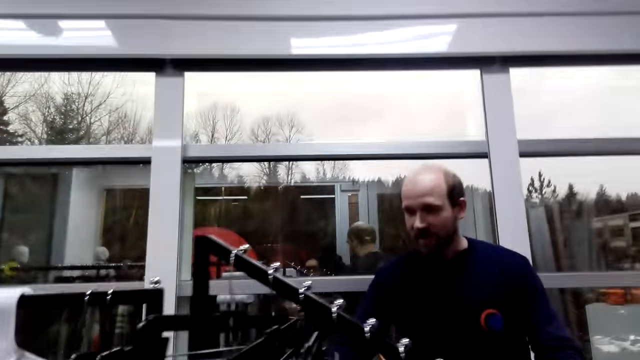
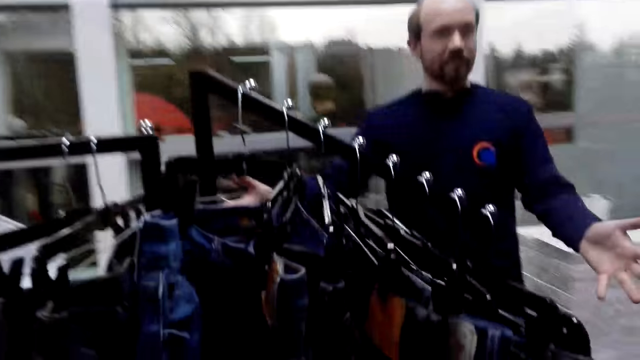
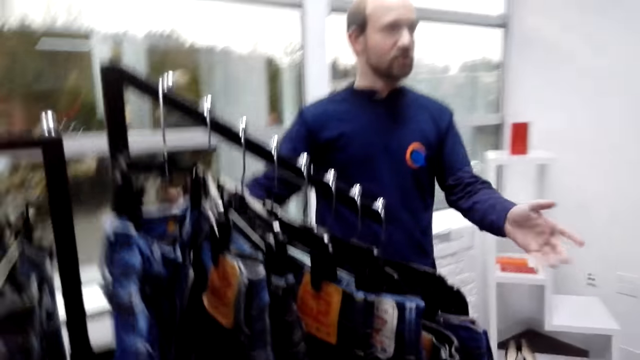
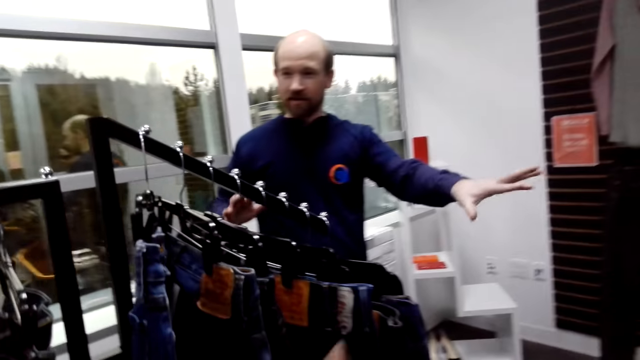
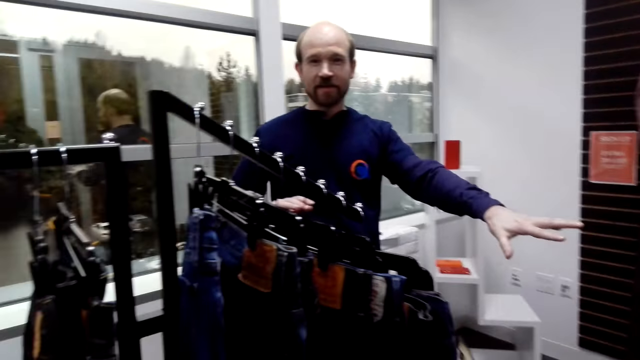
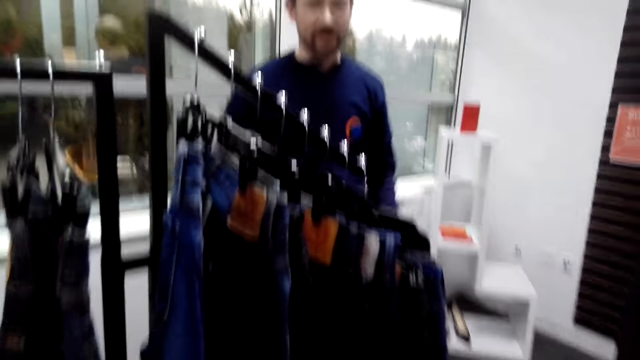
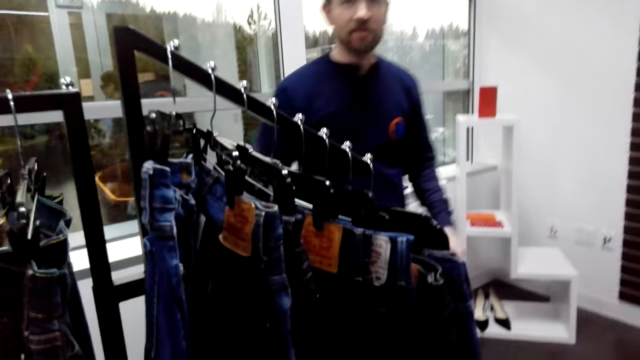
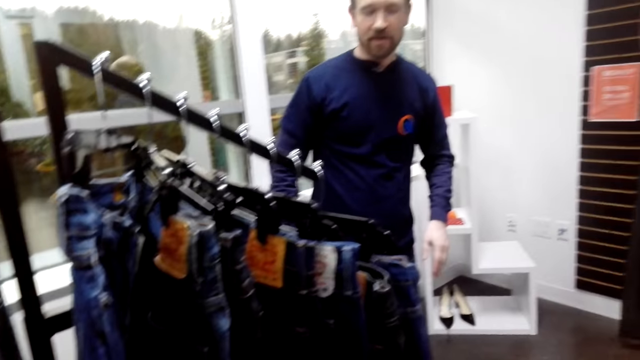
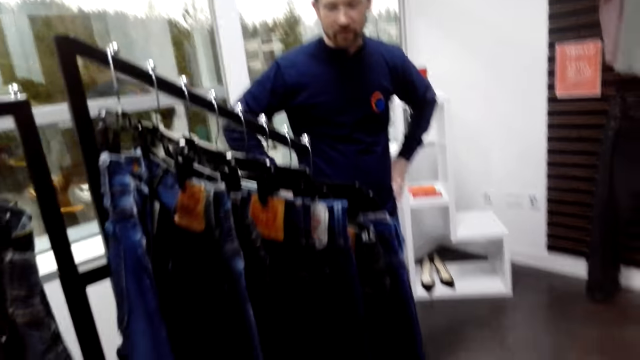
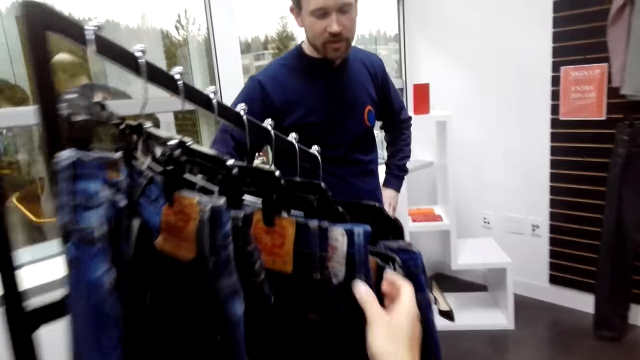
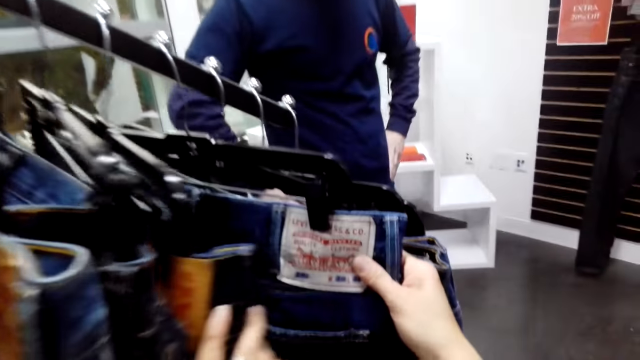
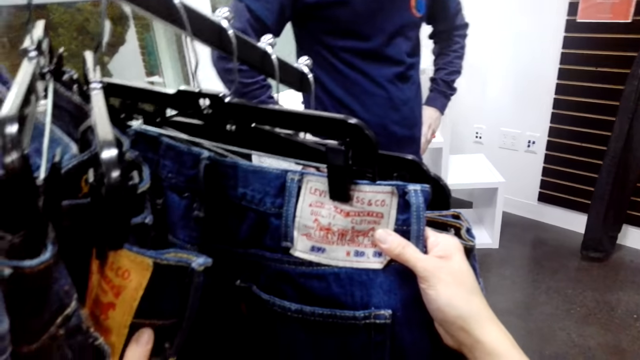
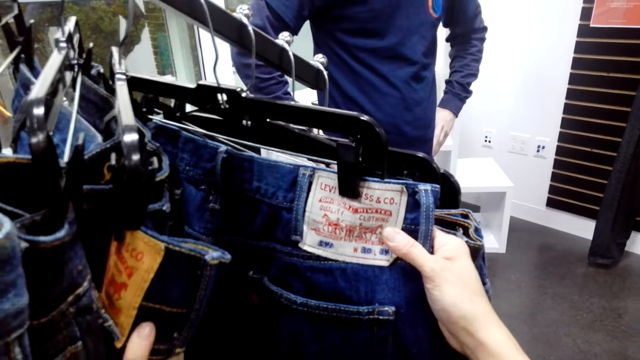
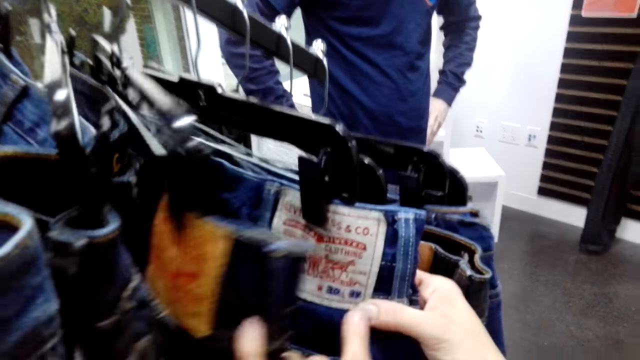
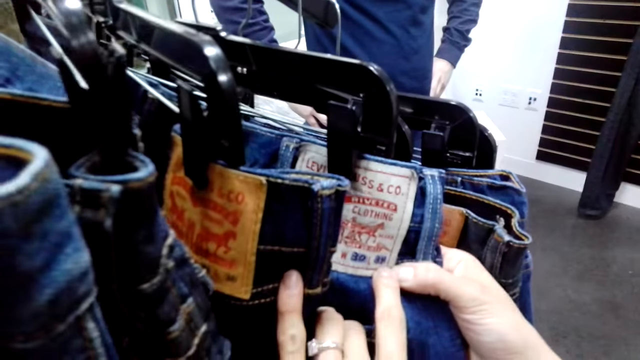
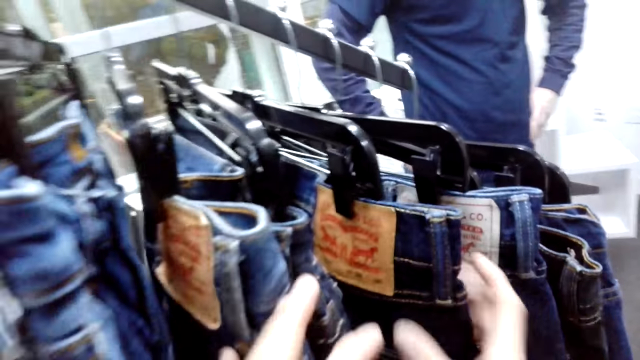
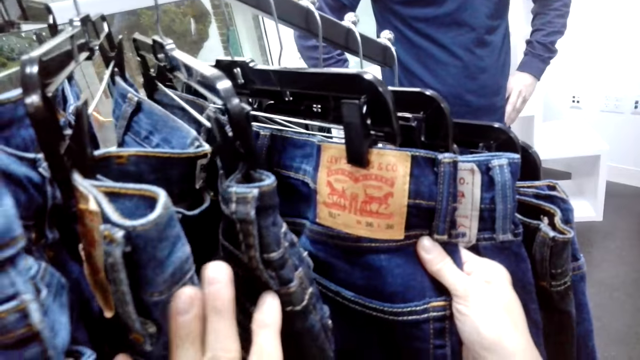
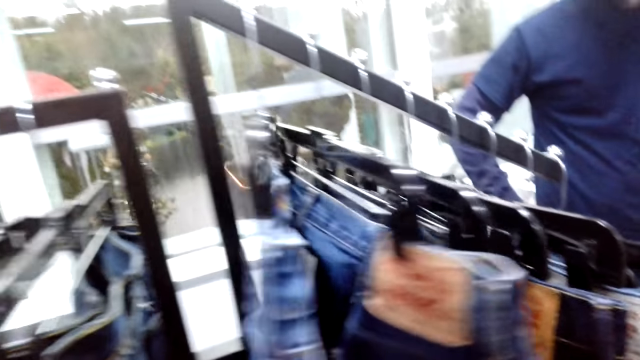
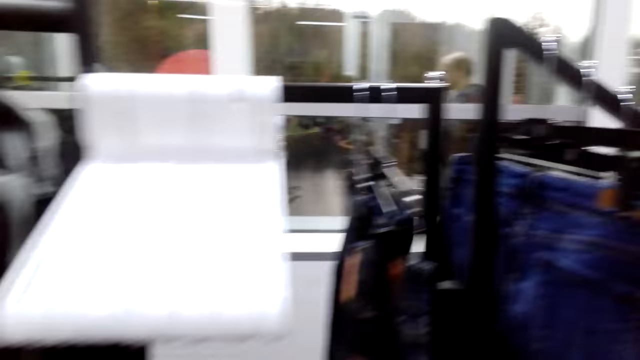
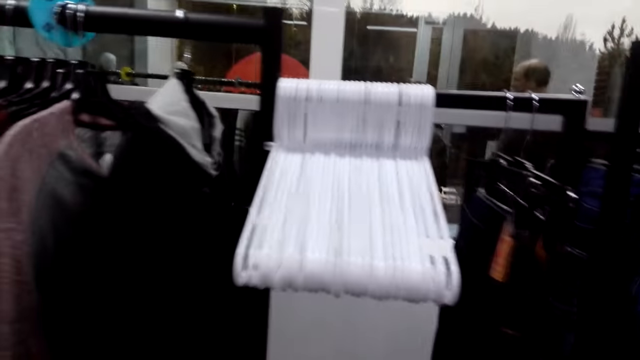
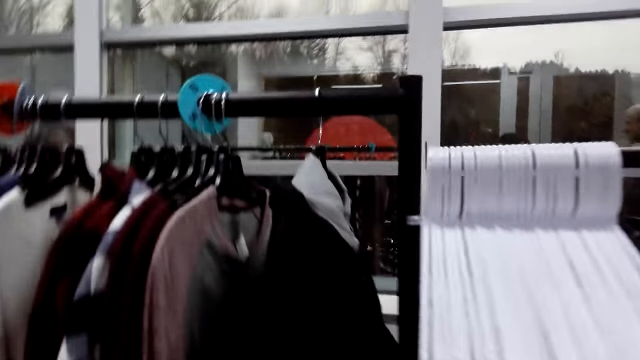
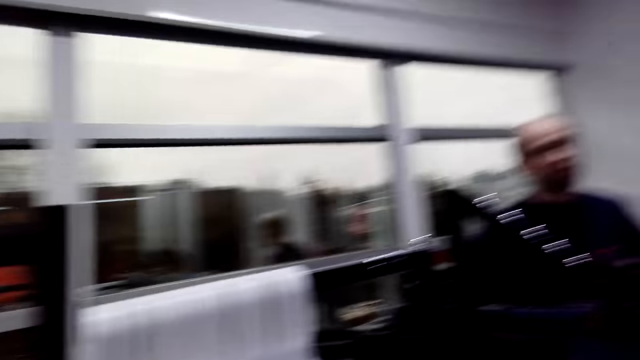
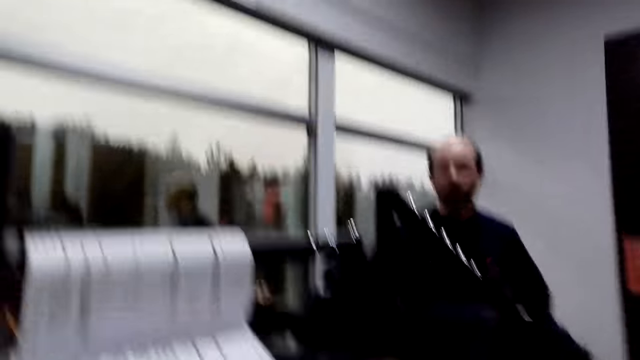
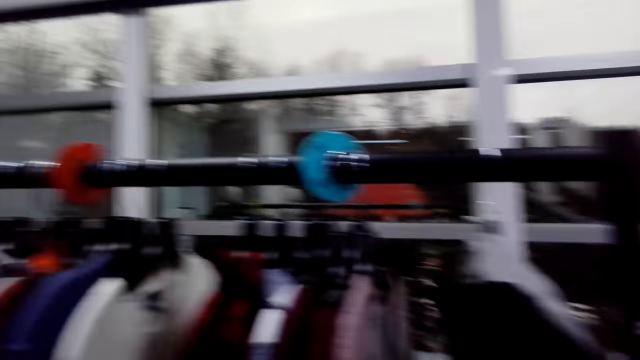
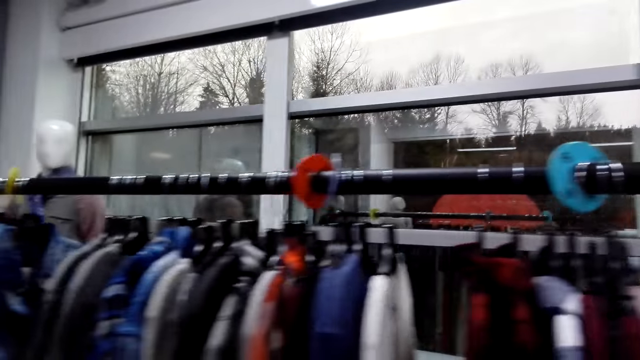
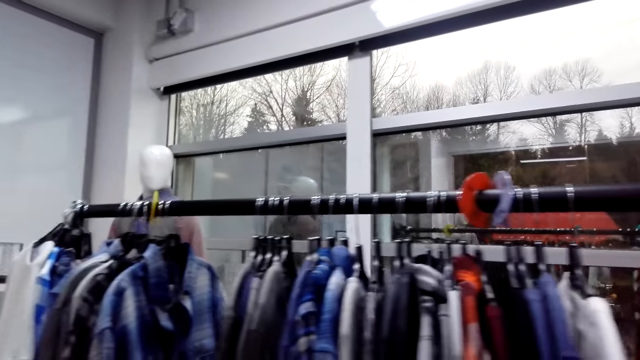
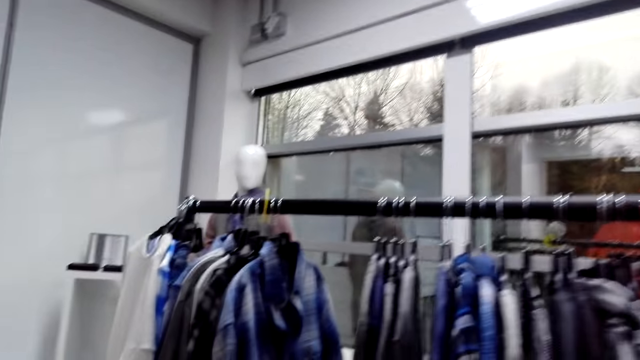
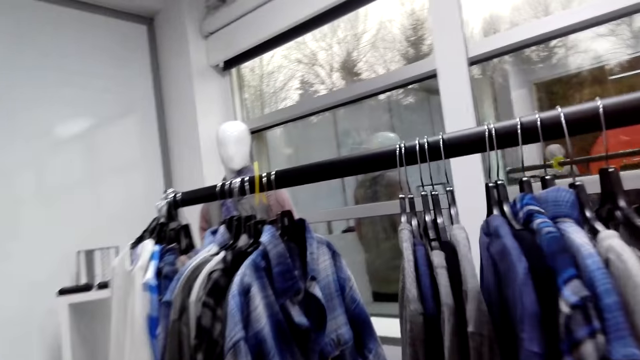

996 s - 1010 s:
The attendant touches the jeans in front. The camera wearer converses with the attendant. They converse with the attendant again. They look through the jeans and converse with the attendant. They hold a jeans pant. They look at the label. They peruse through the jeans pants. They walk along the aisle. The attendant talks. The camera wearer moves around the boutique.

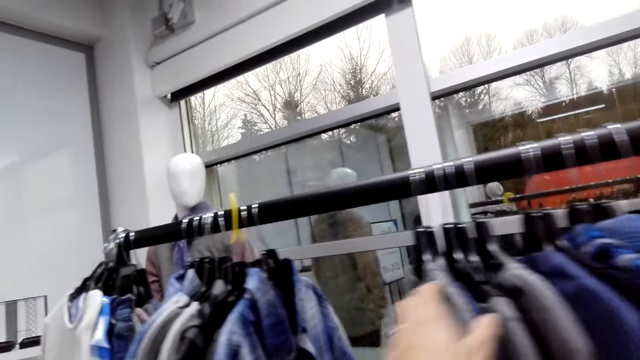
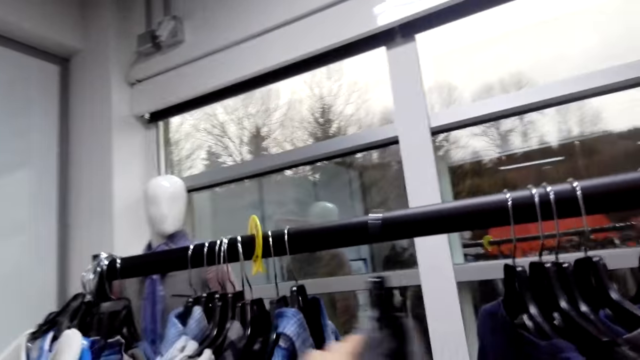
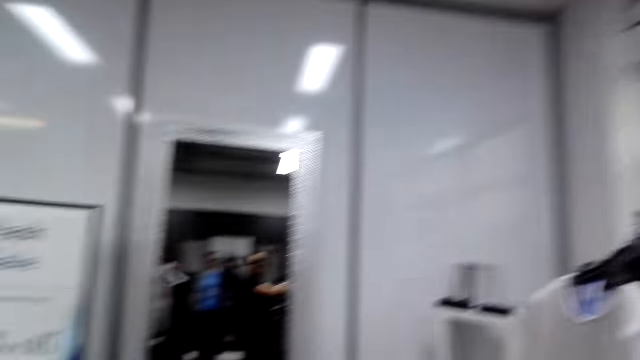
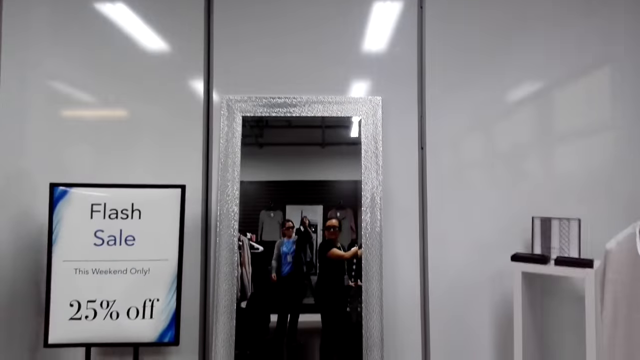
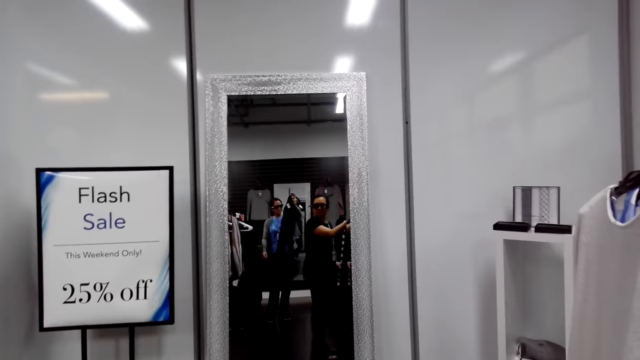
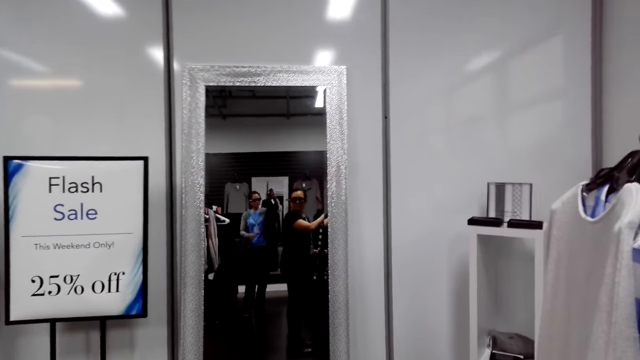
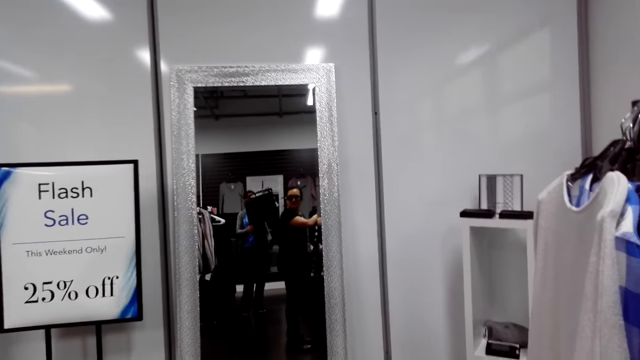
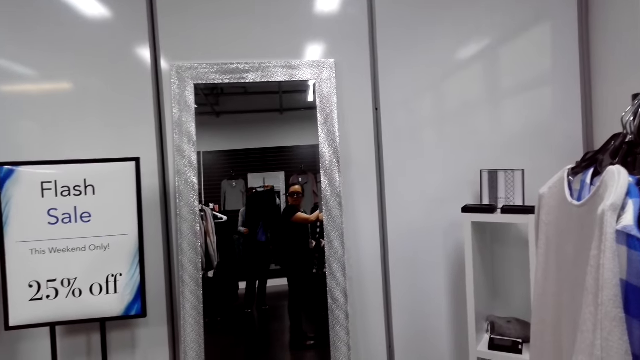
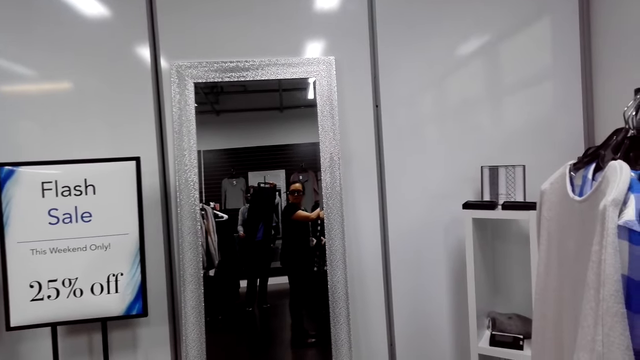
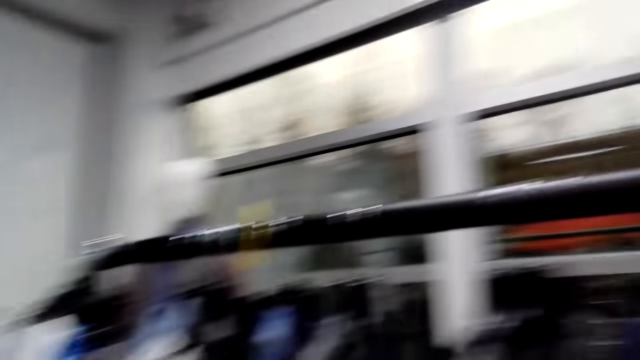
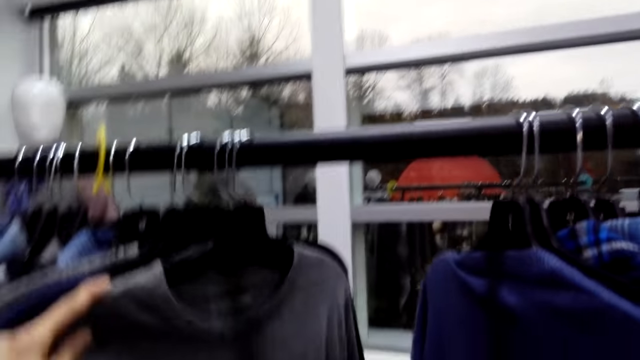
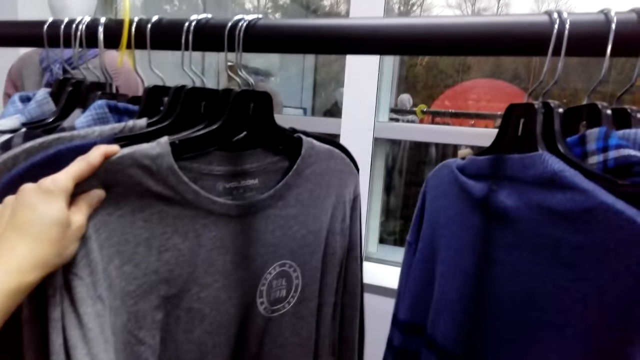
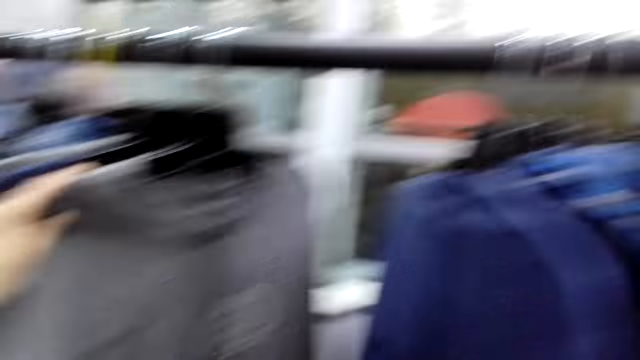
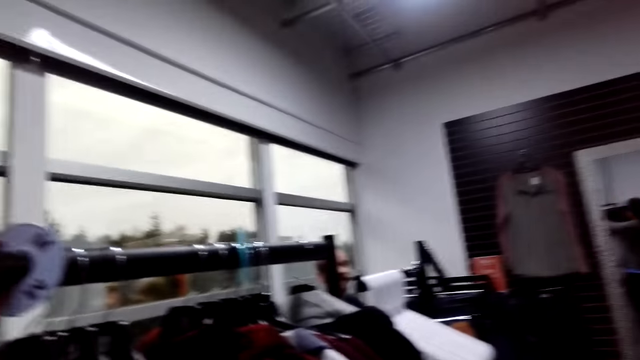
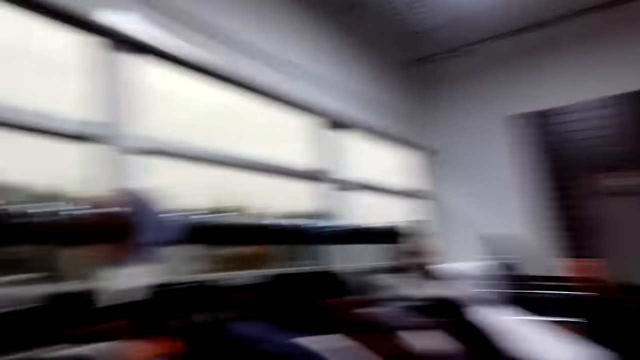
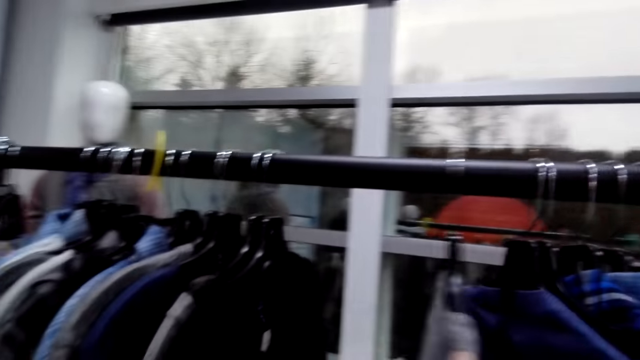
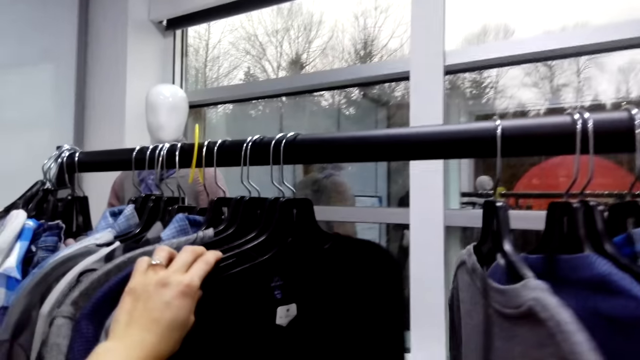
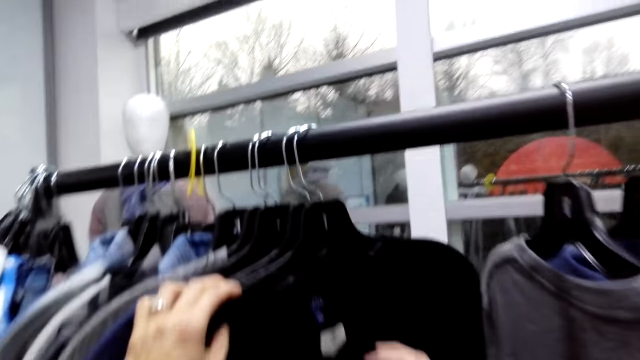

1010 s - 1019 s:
The camera wearer moves the hanged clothes. They look at some shirts. They hold on the hanged clothes. They read a sign out loud. They look through the hanged clothes.
